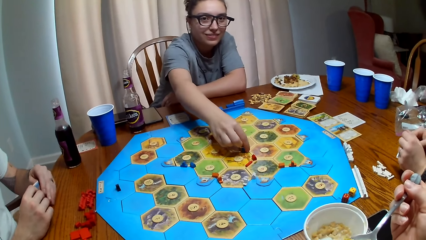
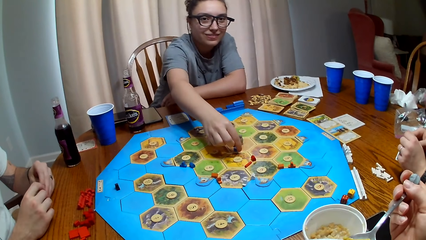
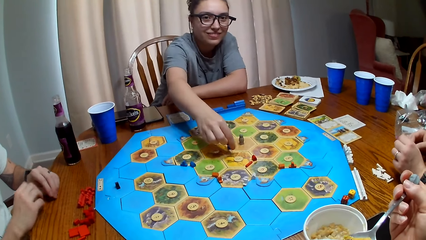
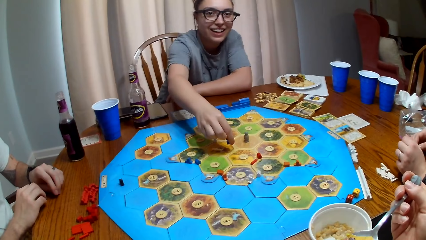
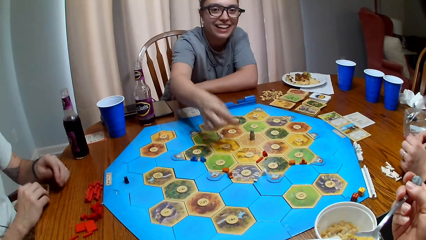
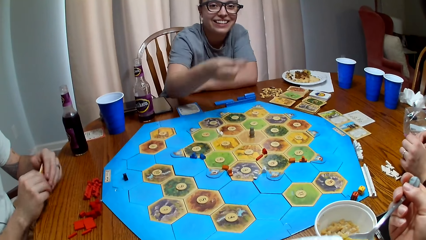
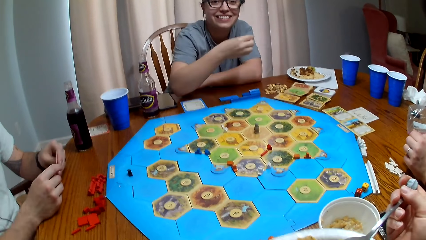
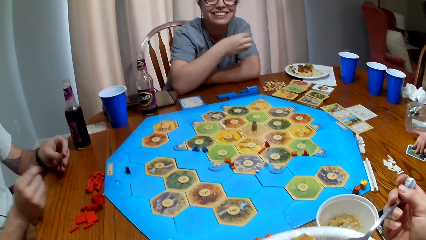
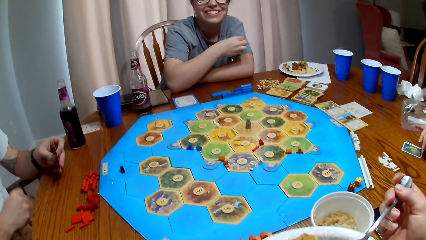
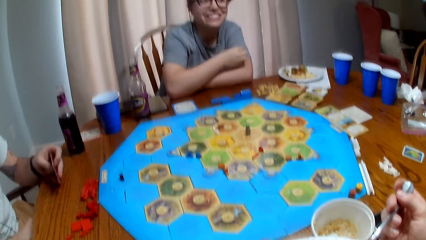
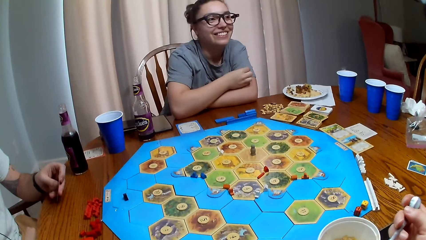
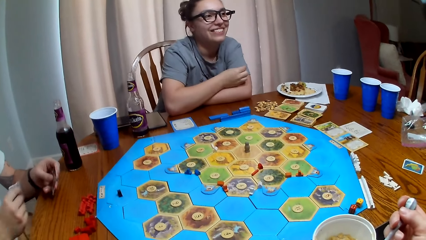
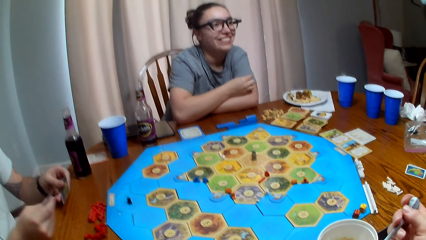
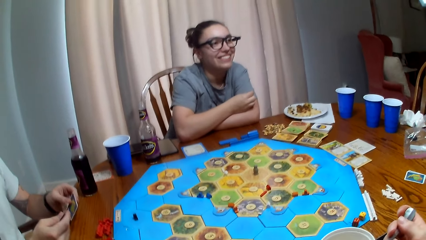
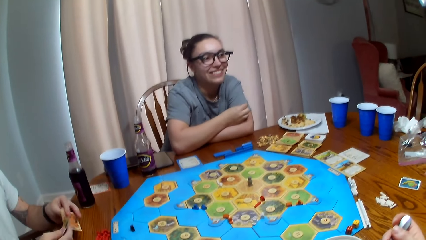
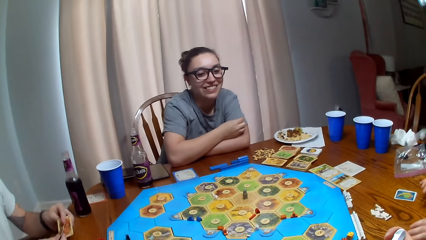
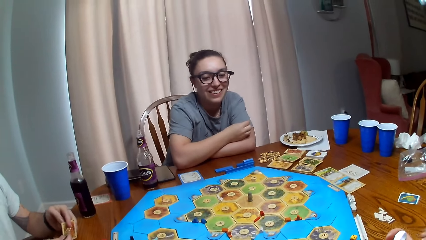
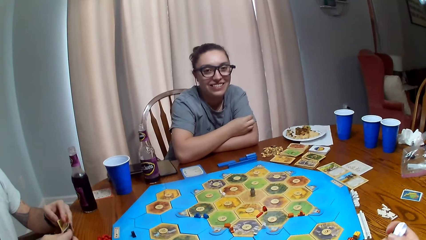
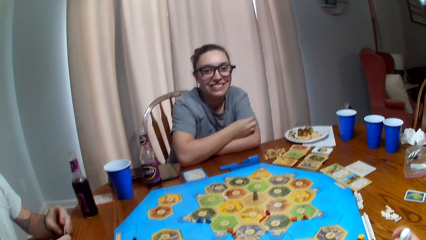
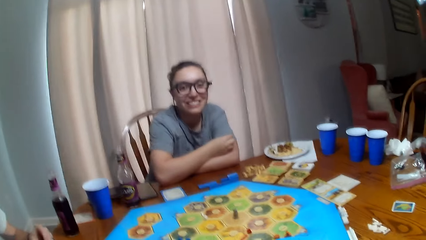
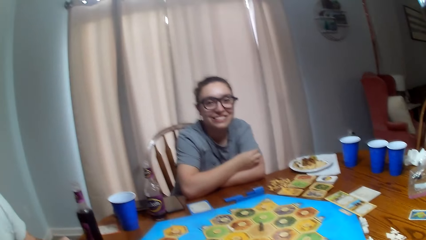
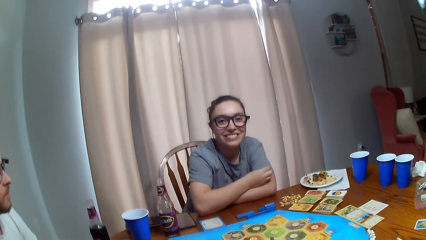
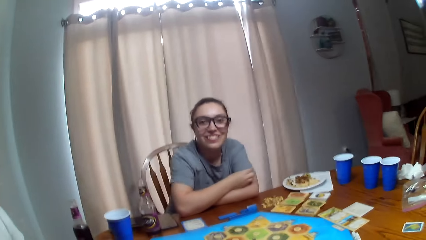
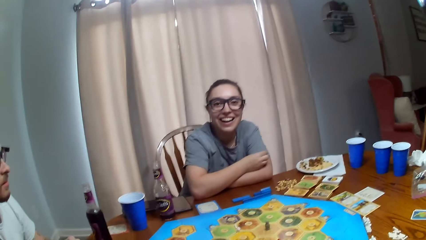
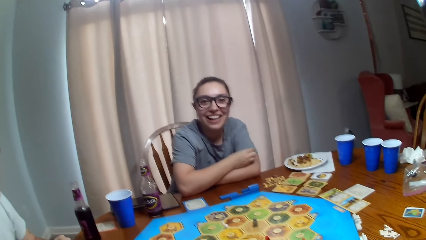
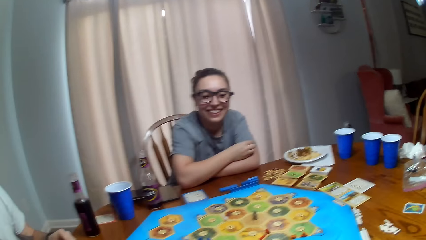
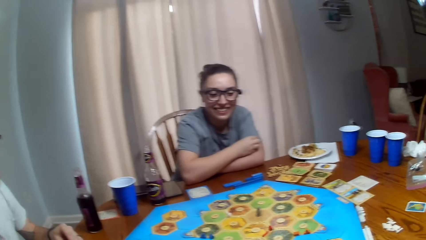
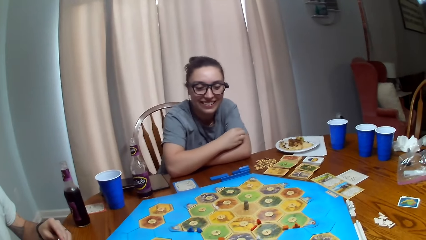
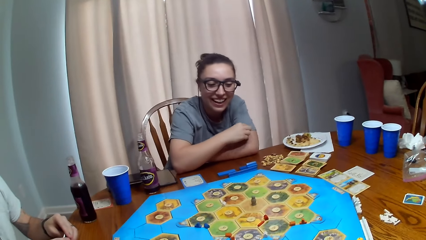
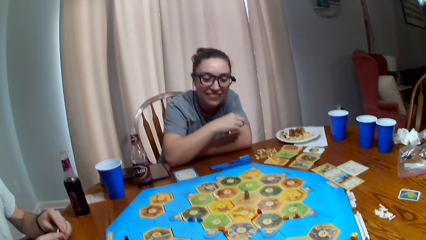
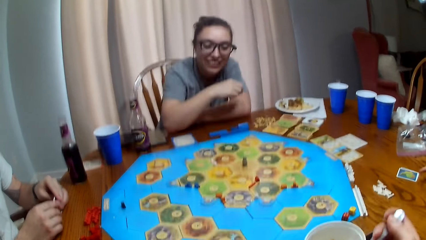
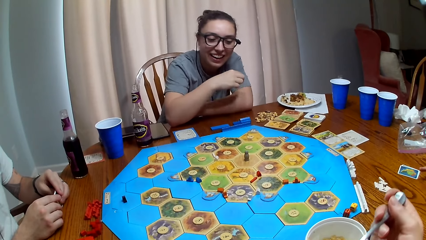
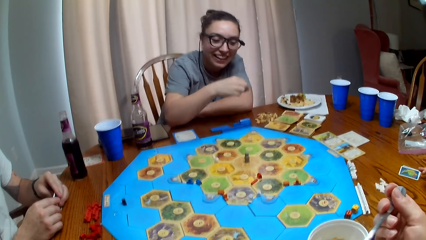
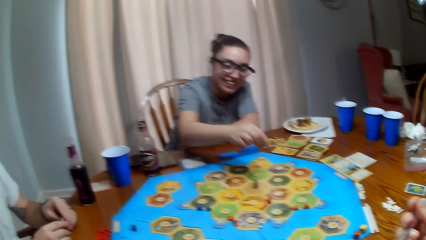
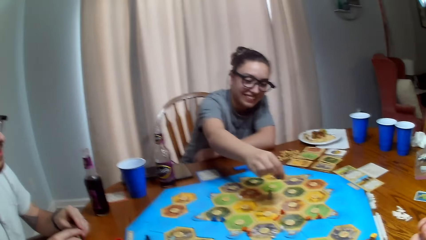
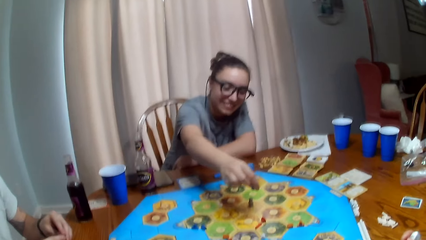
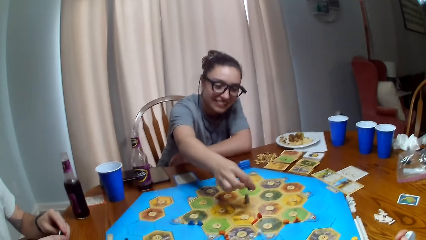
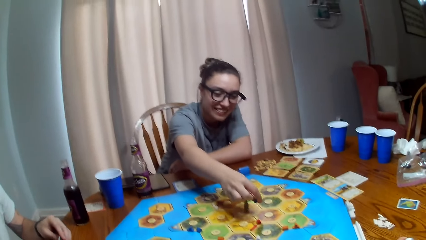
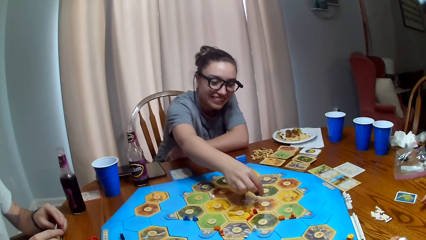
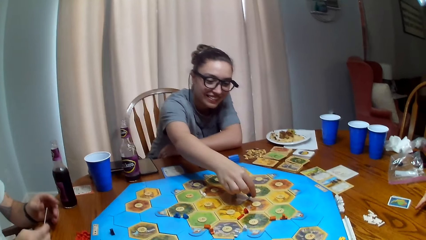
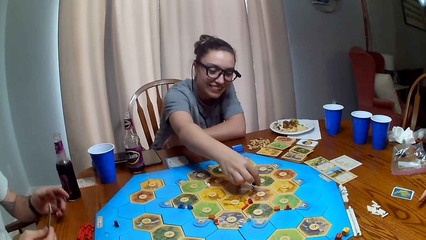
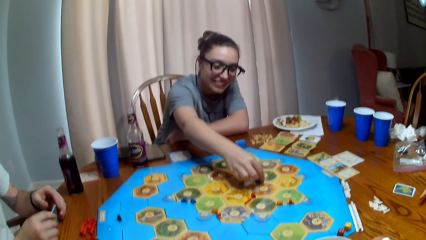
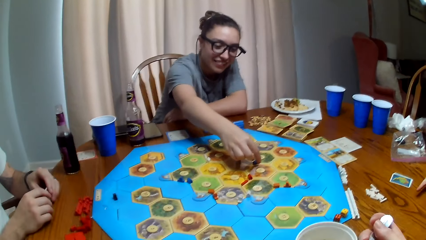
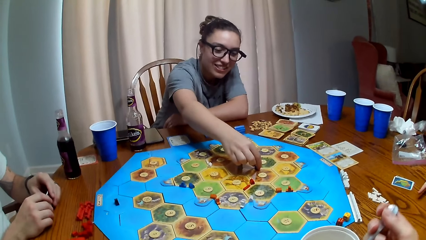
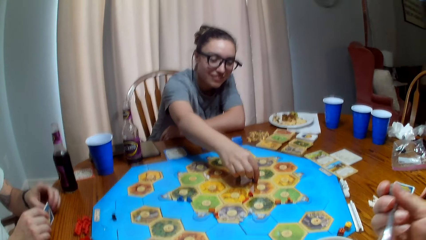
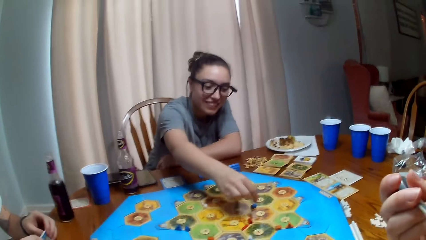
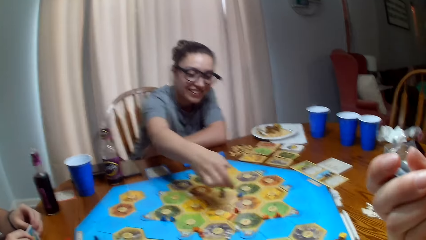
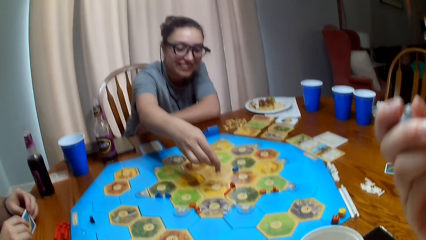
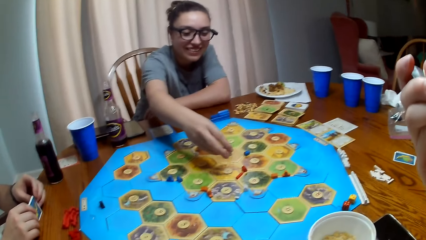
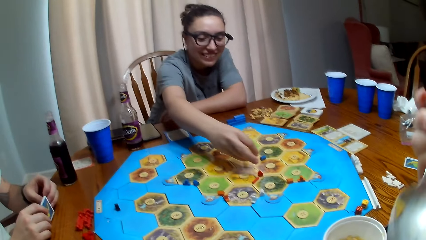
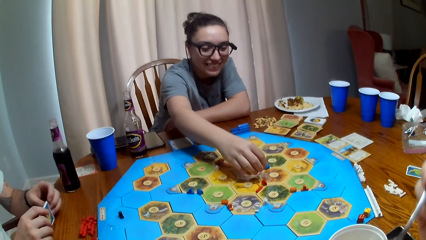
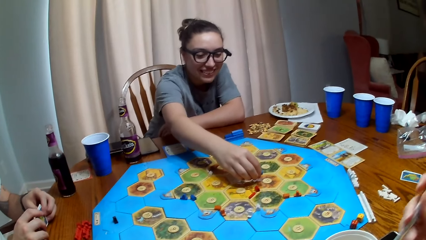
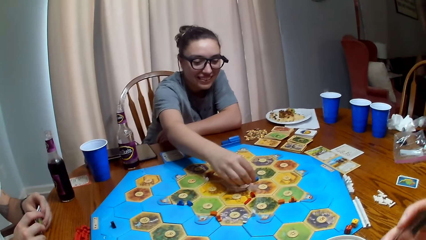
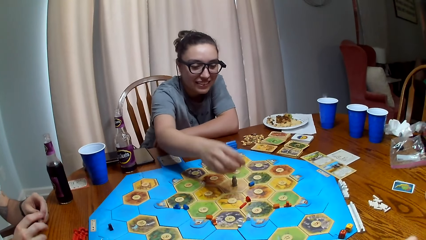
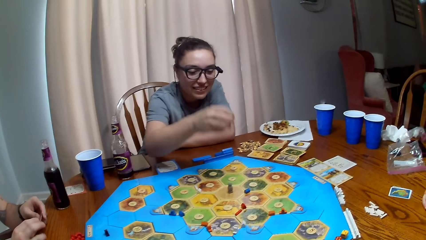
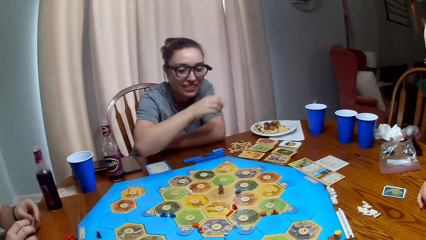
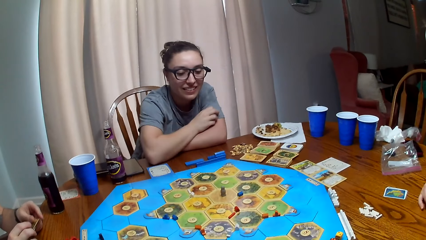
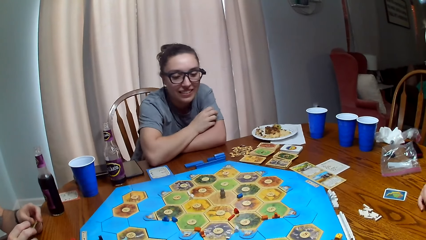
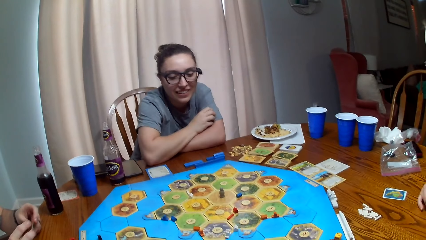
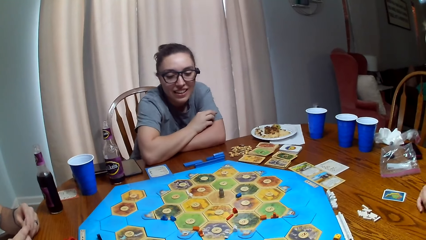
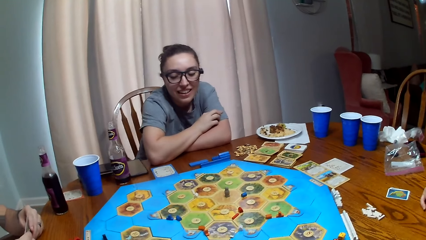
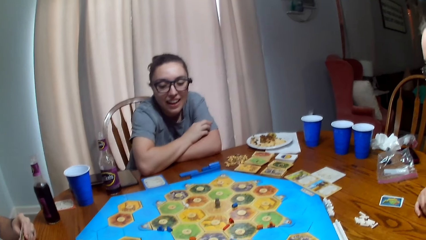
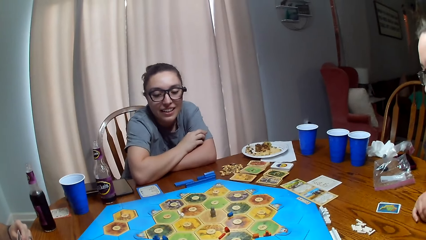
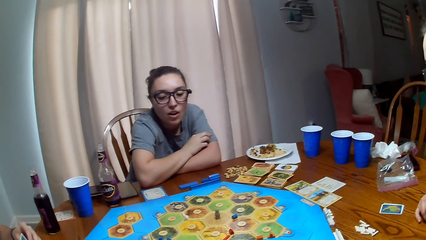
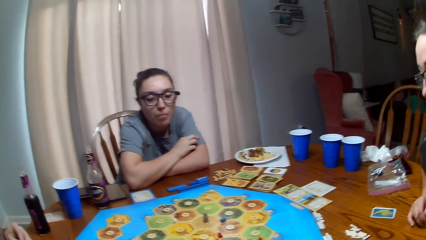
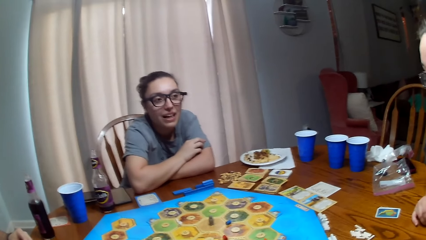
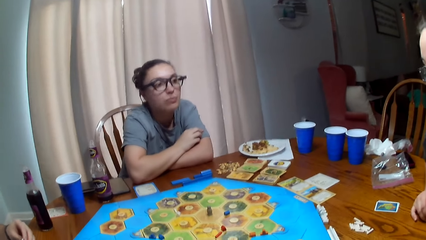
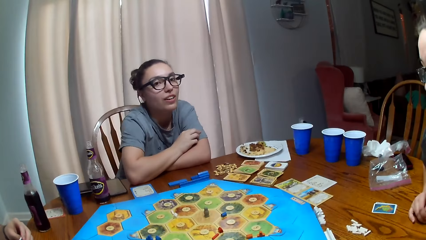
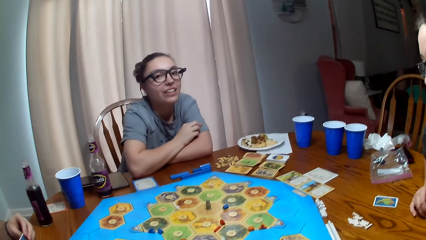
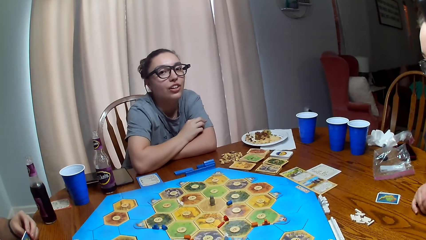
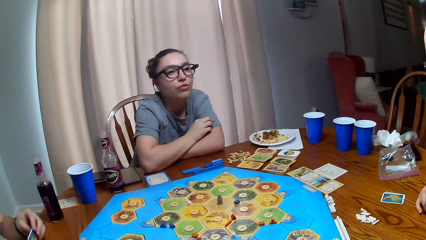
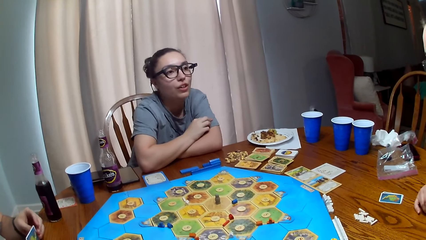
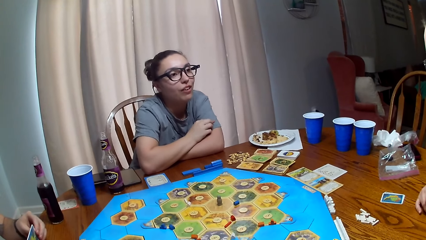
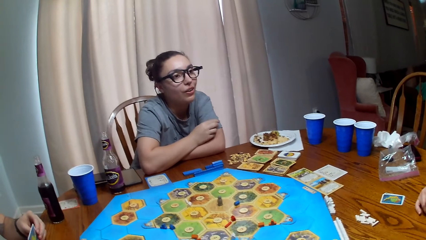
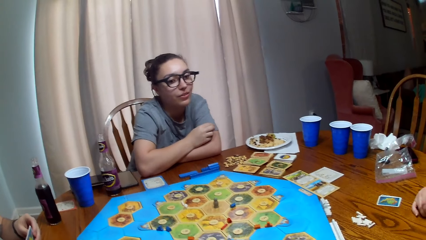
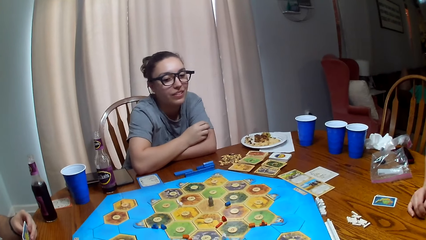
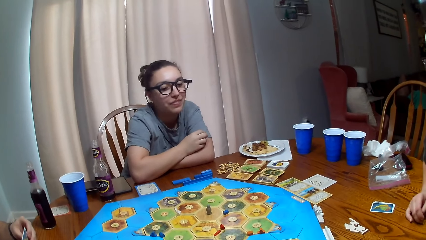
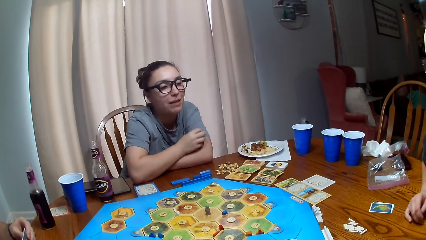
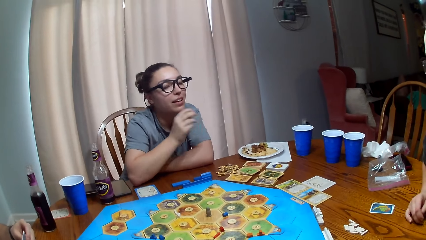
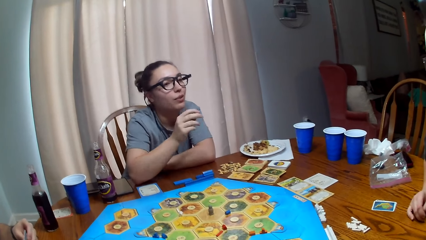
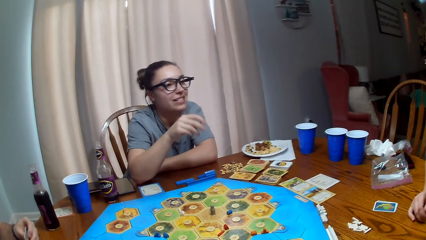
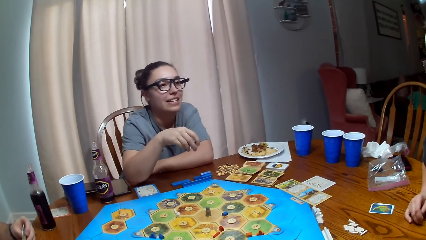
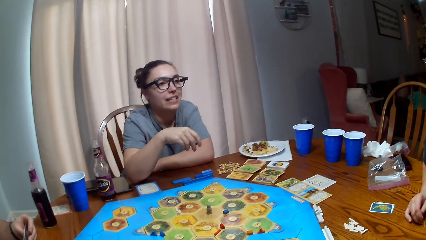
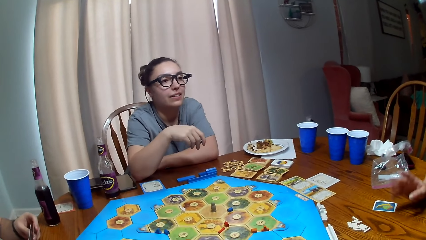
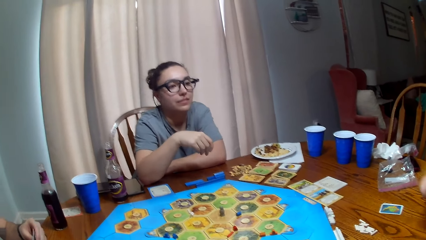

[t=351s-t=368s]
The camera wearer laughs. A person talks. The person puts a pawn on the game board. Another person talks. The first person talks.
